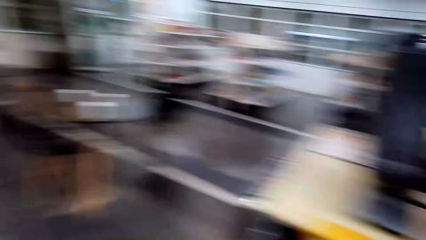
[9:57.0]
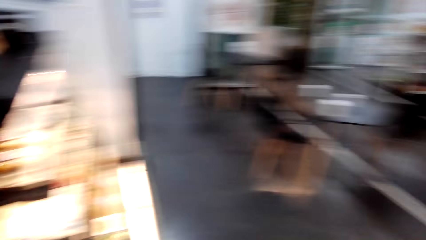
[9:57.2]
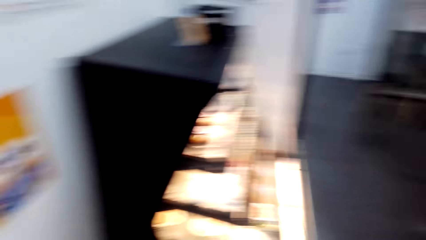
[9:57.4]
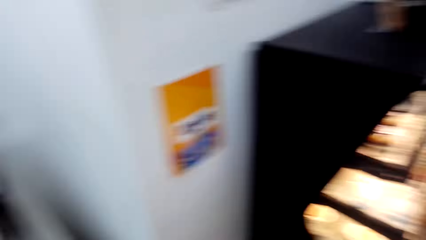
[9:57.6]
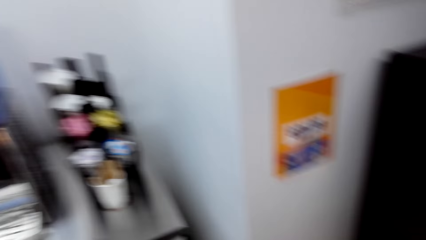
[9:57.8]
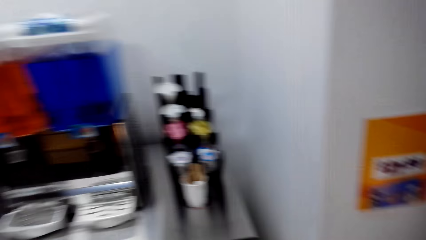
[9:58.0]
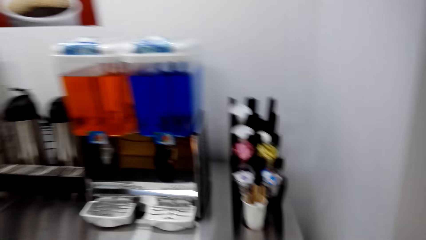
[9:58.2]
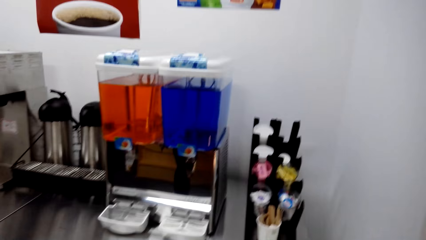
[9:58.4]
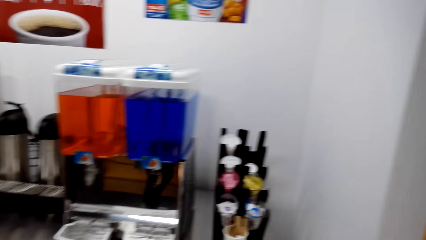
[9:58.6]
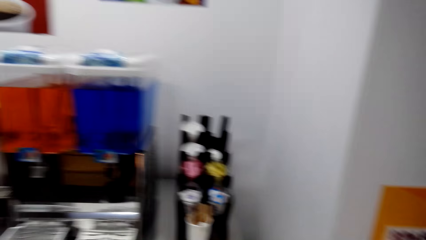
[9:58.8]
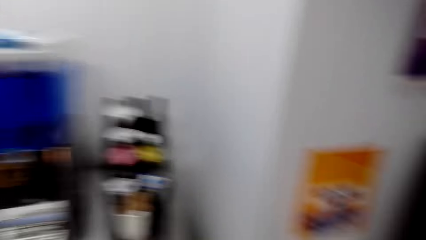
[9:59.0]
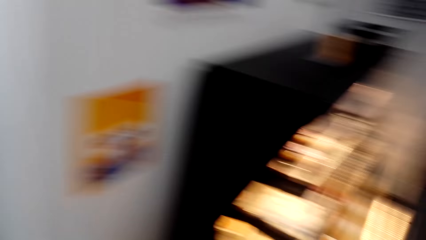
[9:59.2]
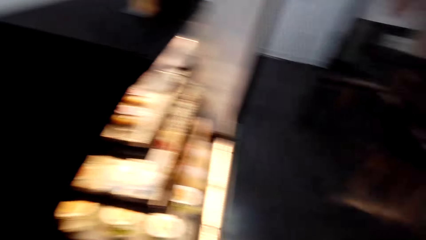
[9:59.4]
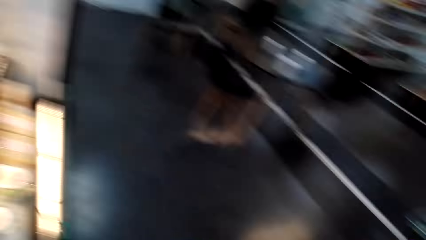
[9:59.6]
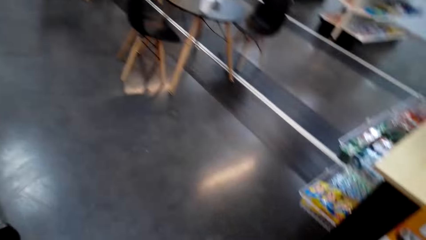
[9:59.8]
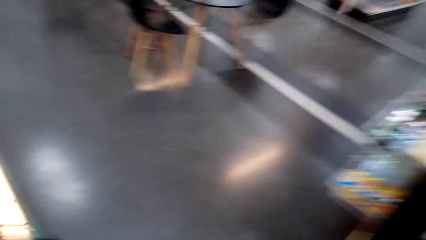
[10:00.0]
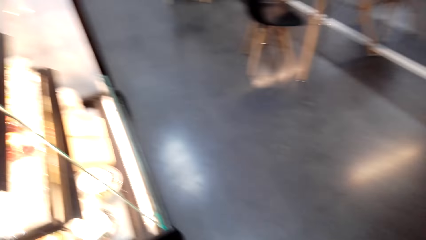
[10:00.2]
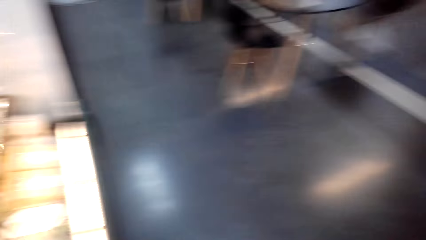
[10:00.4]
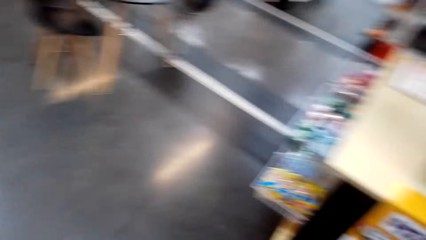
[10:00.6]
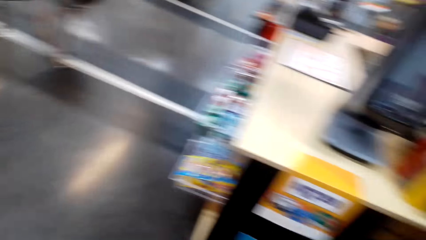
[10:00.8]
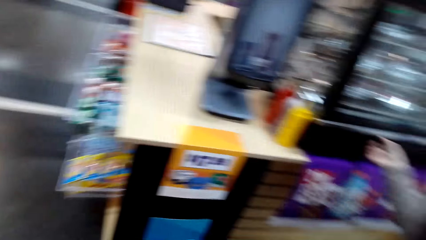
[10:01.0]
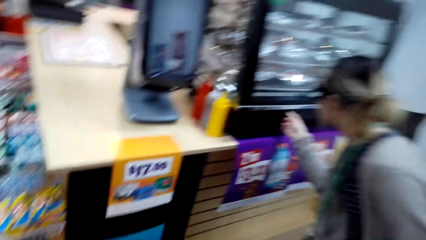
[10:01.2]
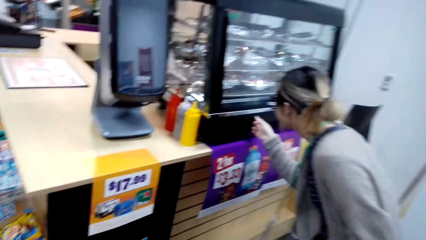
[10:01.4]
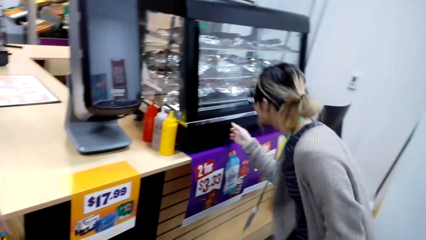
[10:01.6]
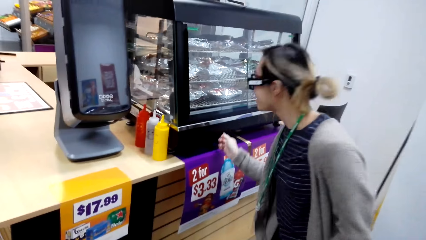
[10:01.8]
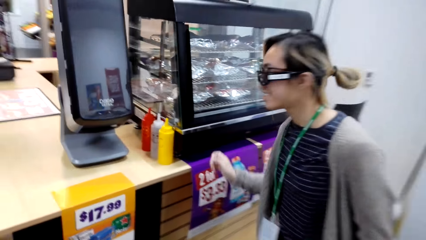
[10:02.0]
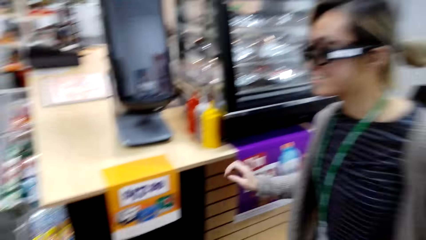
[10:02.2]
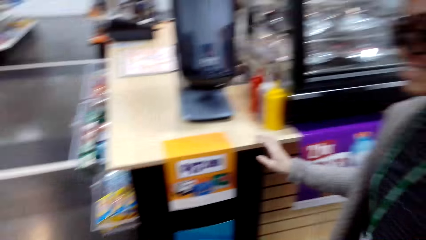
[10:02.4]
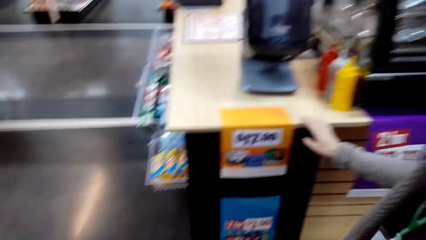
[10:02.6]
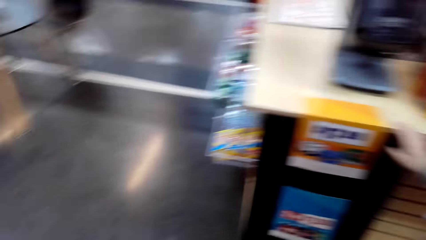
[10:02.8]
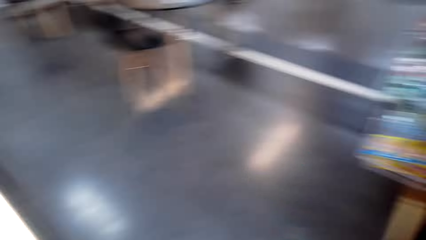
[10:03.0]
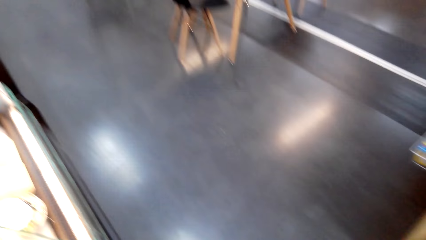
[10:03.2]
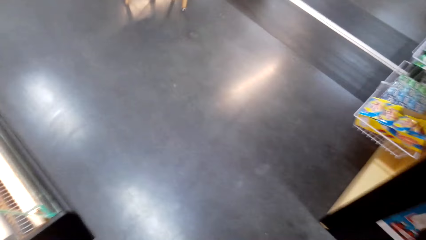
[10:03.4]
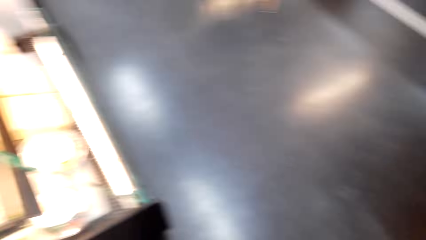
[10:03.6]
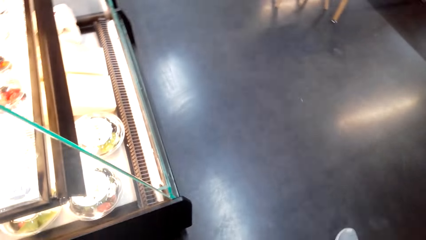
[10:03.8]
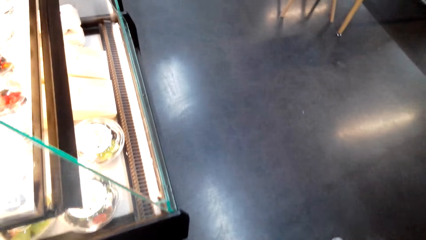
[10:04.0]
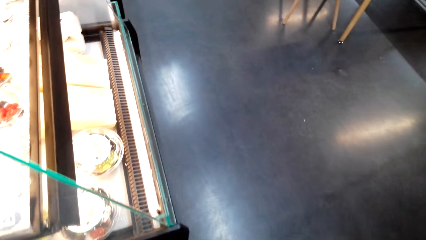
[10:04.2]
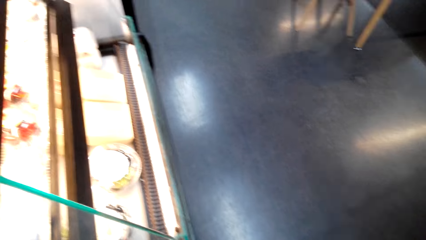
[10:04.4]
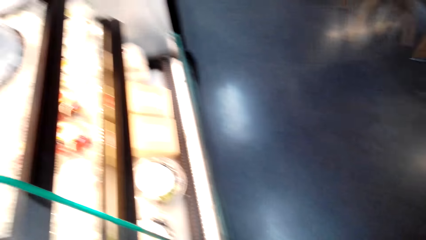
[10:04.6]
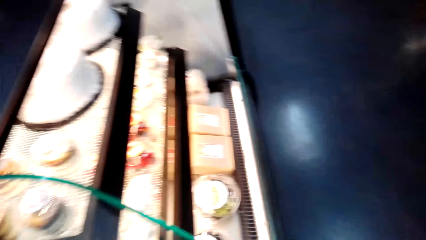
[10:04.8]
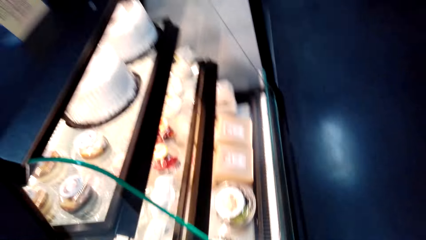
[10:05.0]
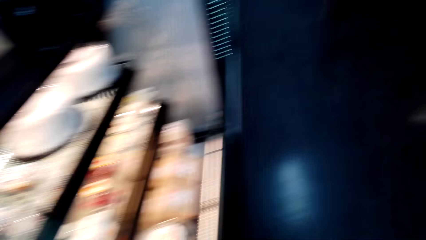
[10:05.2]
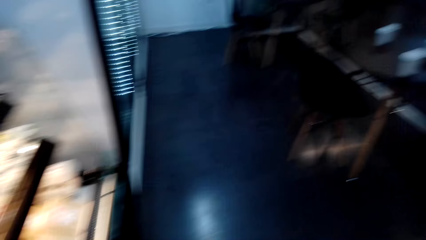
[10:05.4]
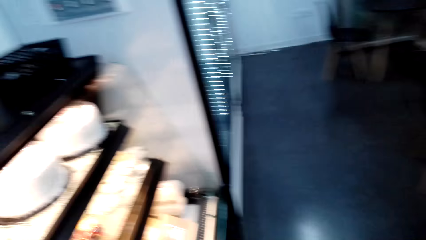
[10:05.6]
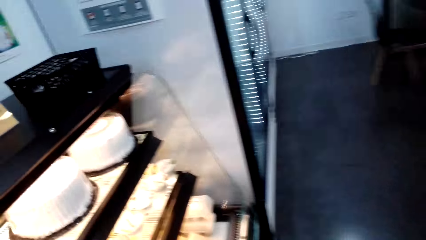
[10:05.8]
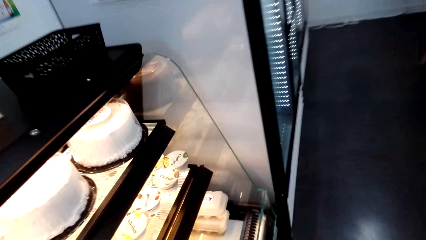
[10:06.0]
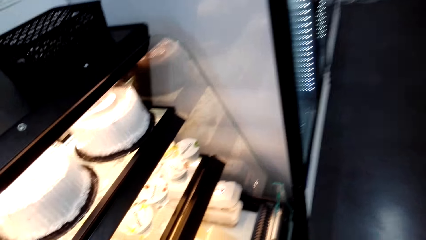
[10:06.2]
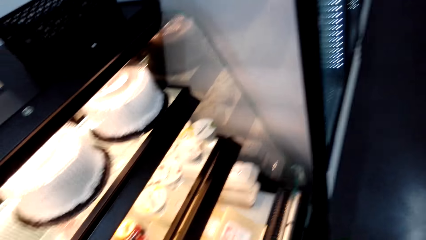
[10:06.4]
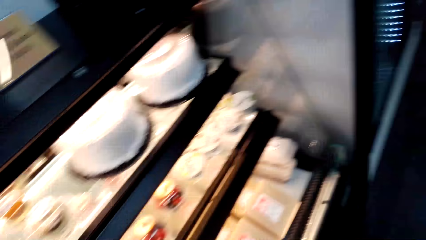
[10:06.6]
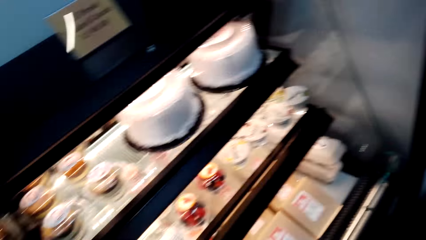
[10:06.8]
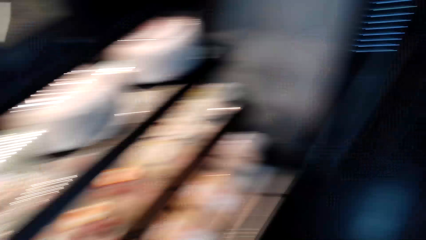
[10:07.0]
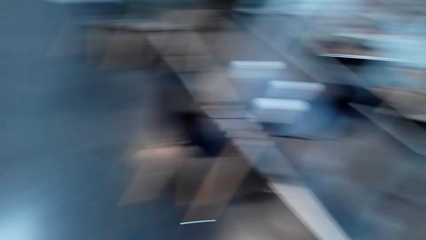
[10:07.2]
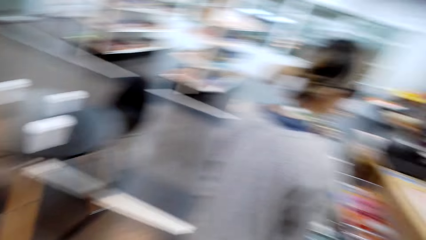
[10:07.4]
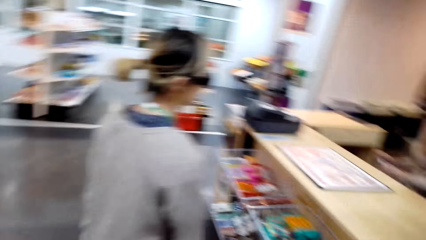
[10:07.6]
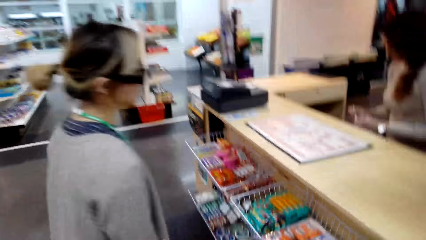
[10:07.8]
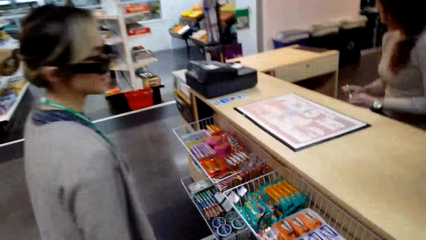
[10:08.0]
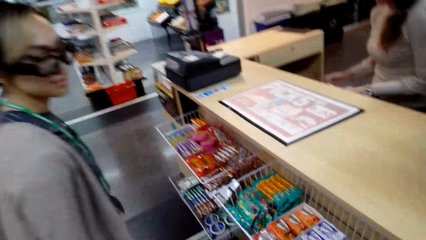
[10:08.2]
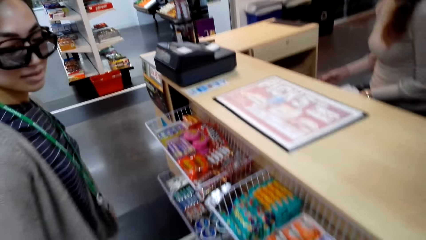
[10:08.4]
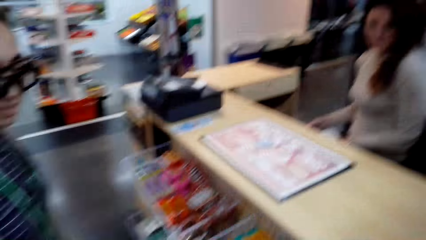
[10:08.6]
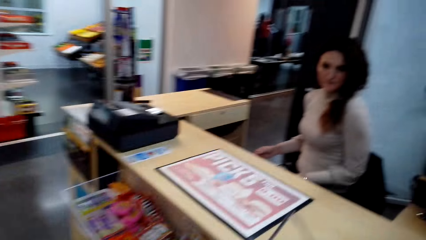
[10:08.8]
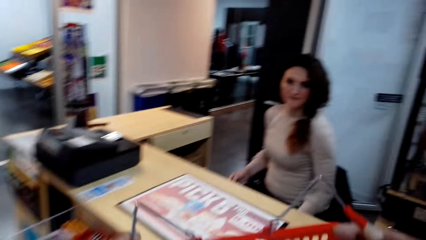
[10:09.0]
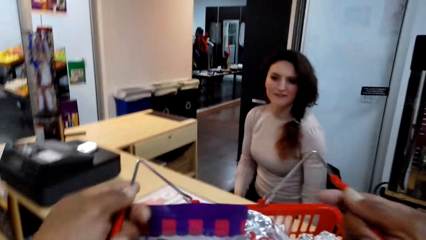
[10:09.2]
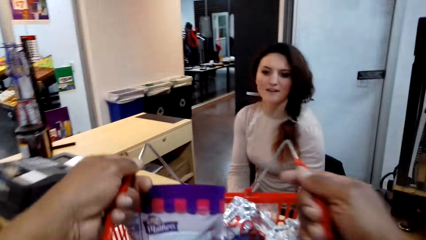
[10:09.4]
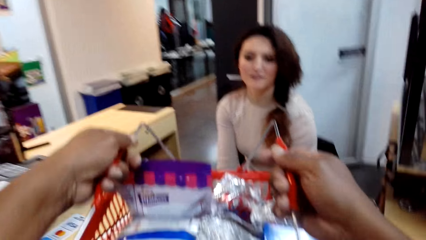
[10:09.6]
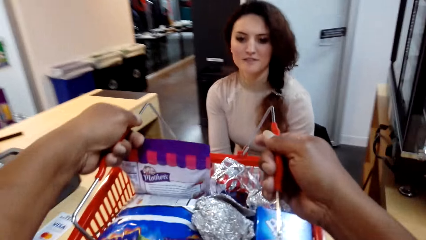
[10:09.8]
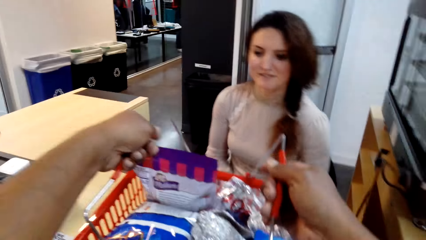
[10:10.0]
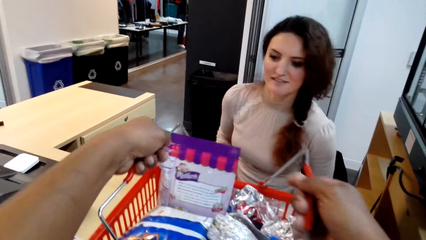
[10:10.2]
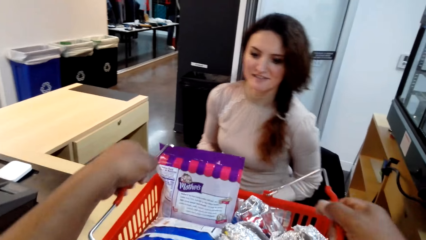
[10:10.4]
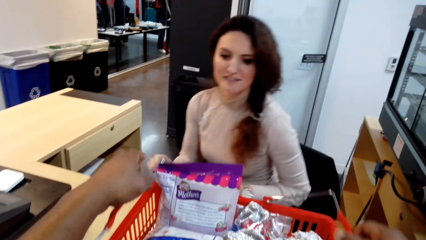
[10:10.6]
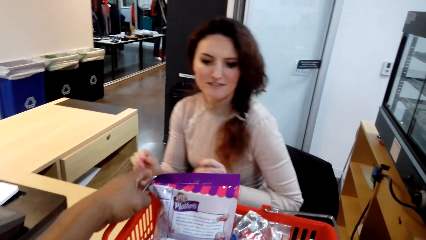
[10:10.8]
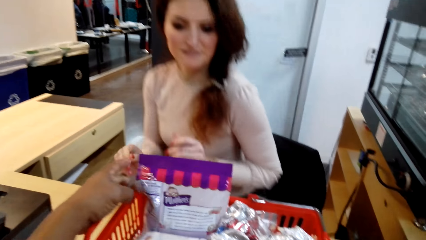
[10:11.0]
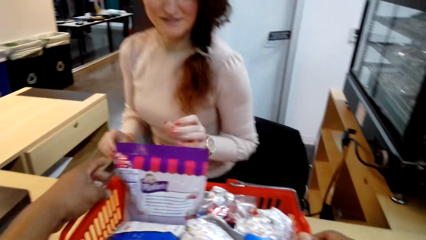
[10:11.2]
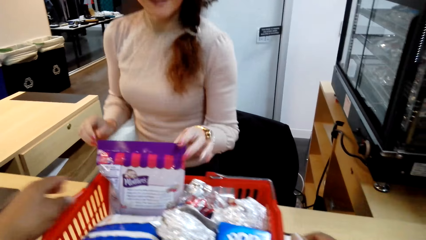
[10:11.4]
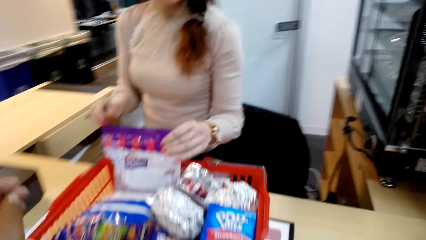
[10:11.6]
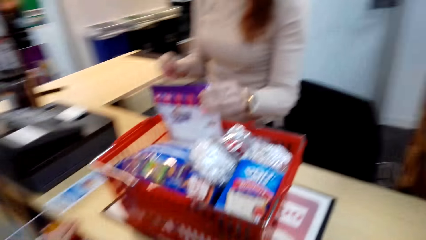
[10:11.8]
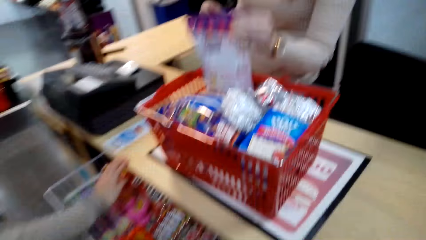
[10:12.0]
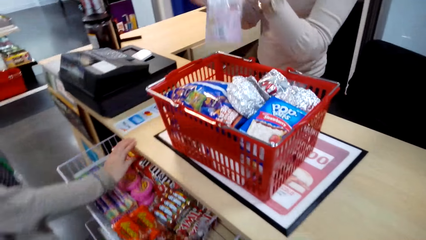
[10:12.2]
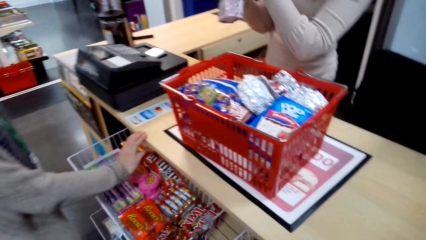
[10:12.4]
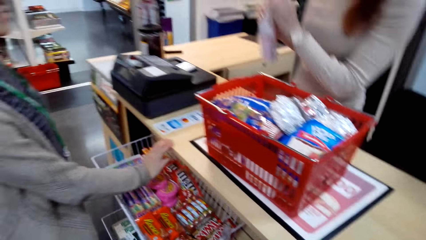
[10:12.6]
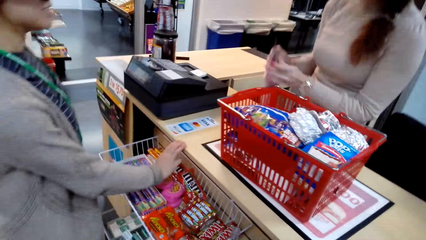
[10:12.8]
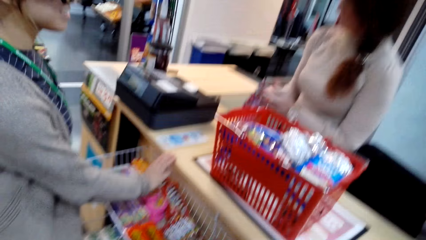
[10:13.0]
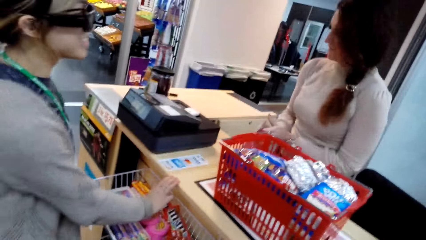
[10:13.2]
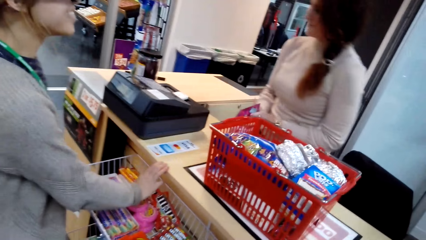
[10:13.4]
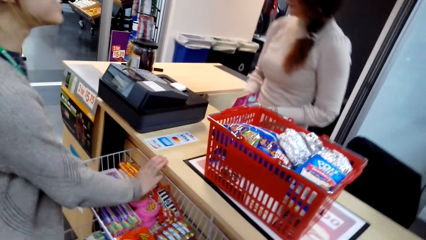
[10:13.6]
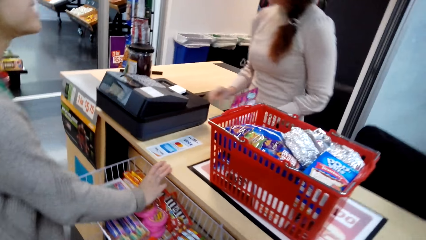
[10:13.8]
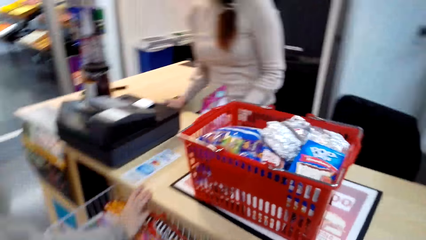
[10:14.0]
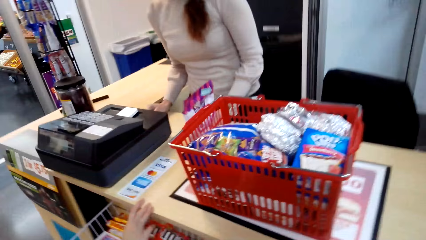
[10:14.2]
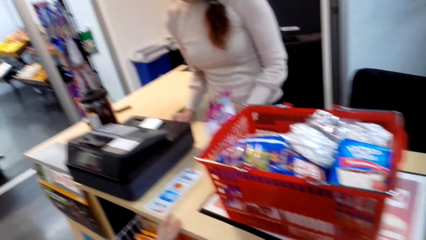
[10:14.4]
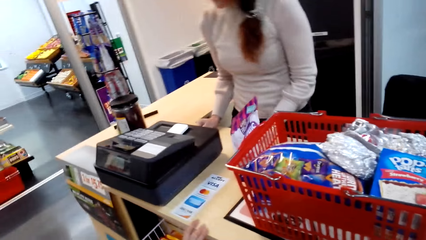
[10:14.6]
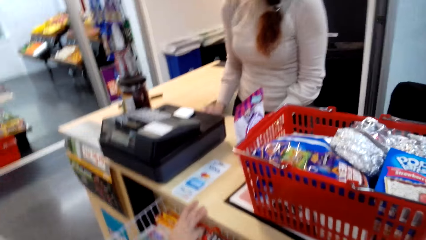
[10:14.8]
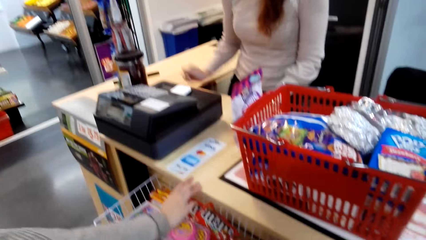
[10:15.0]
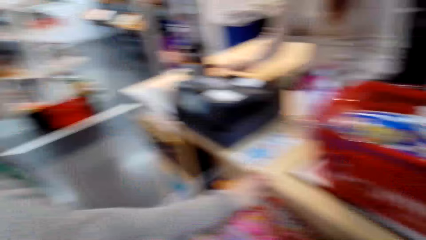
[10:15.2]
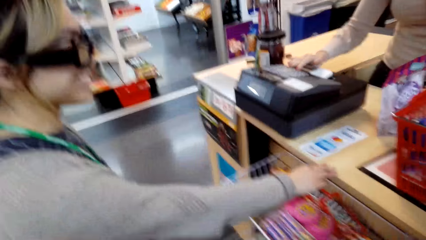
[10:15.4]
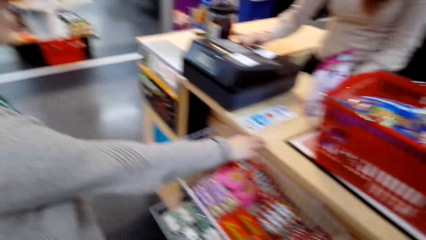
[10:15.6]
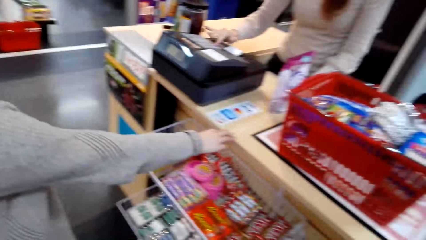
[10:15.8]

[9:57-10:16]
The camera wearer looks around the store. They walk around. A woman checks the food displayer, pulls her hand off the displayer, and holds the counter. The camera wearer walks around the store. The woman stands beside the counter. Another woman sits on a chair. The camera wearer puts the shopping basket on the counter. The other woman stands up and picks up a circus. The first woman holds the counter. The other woman puts the circus on the counter.
